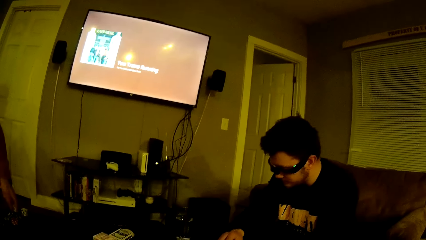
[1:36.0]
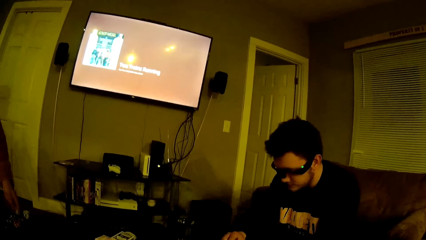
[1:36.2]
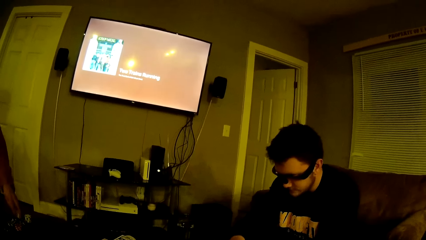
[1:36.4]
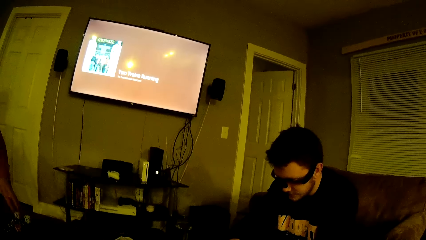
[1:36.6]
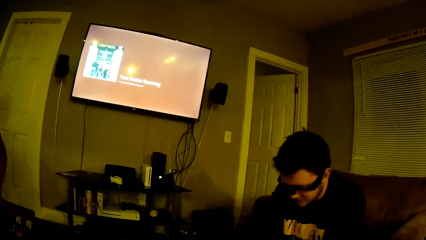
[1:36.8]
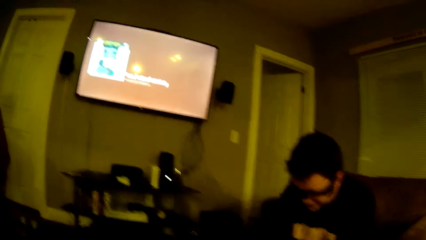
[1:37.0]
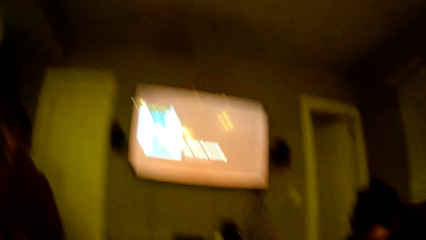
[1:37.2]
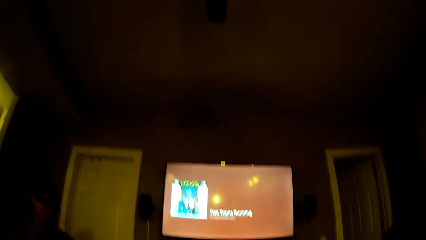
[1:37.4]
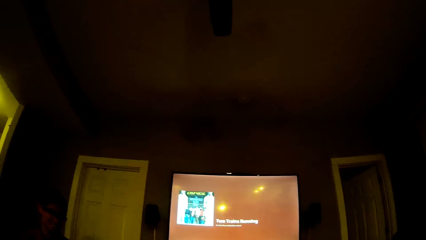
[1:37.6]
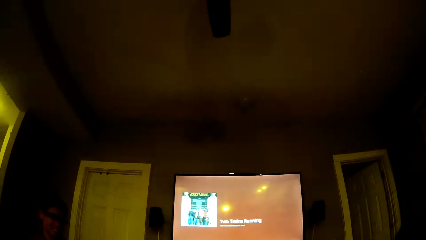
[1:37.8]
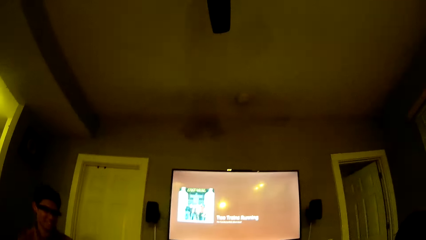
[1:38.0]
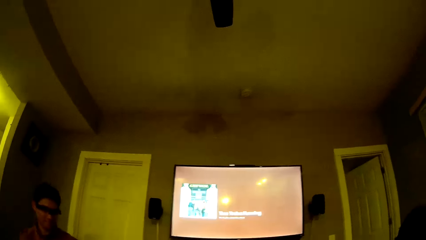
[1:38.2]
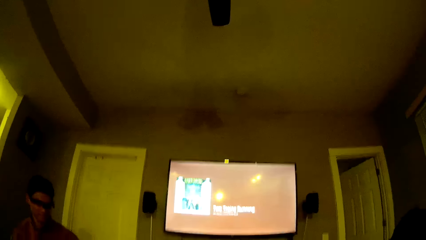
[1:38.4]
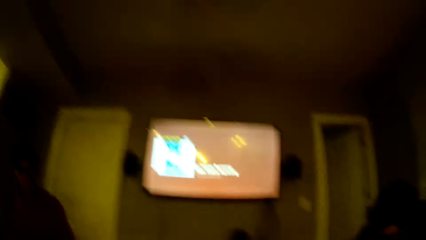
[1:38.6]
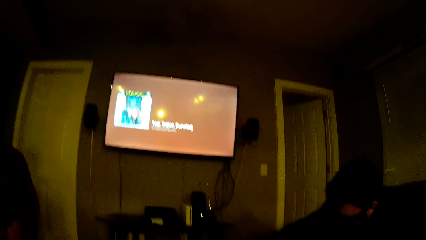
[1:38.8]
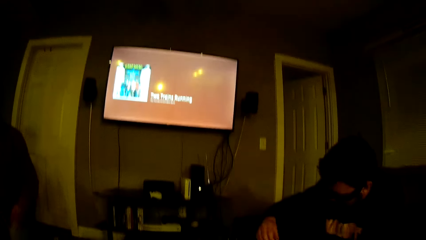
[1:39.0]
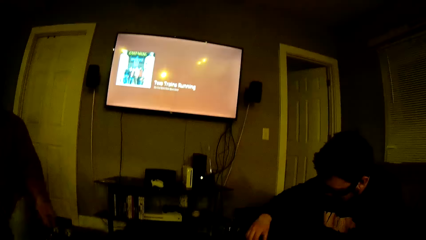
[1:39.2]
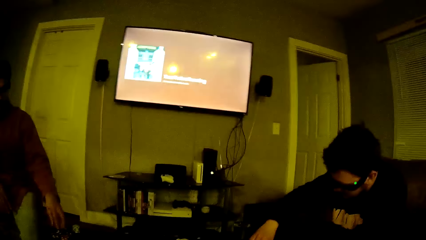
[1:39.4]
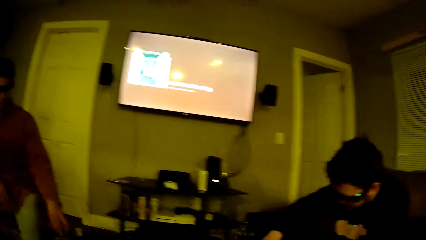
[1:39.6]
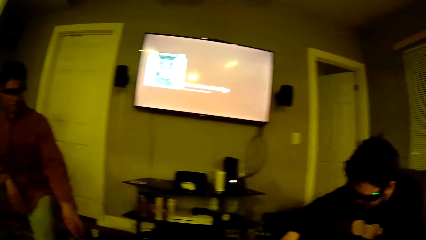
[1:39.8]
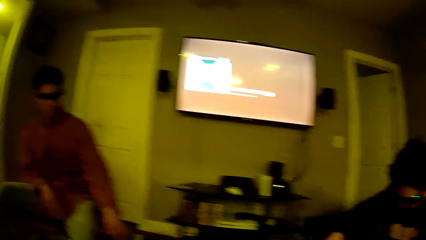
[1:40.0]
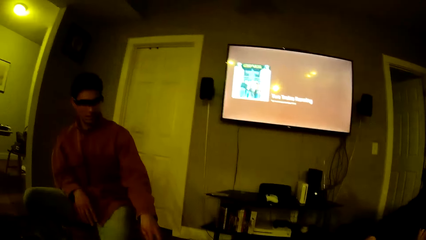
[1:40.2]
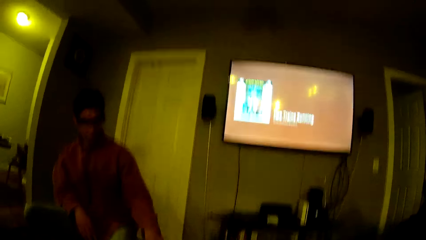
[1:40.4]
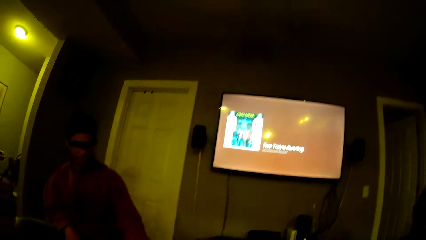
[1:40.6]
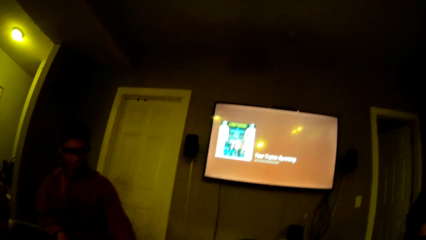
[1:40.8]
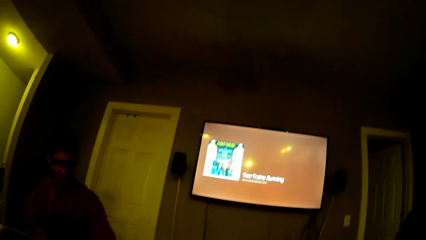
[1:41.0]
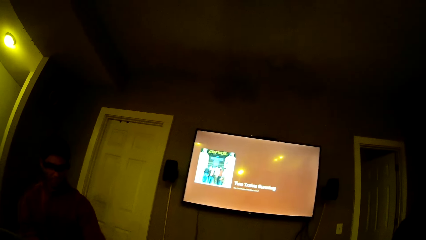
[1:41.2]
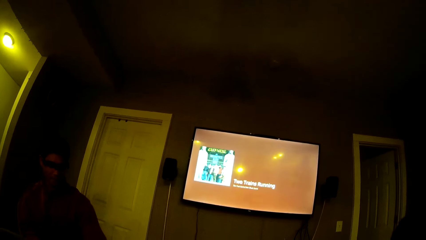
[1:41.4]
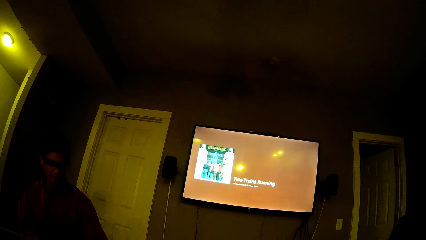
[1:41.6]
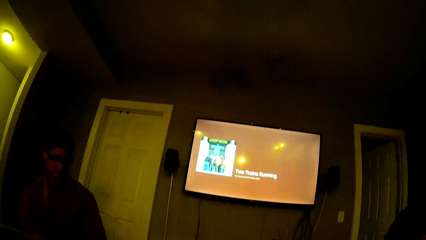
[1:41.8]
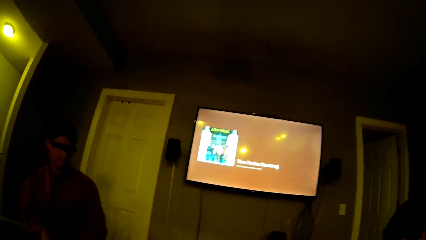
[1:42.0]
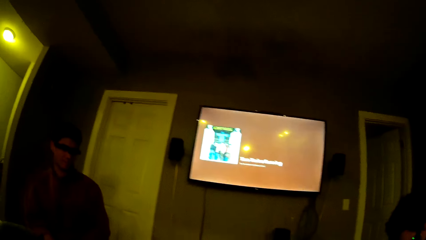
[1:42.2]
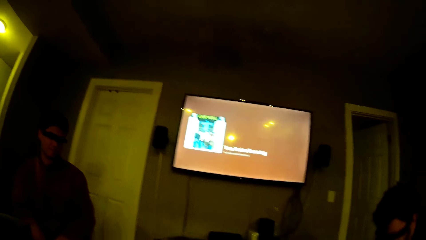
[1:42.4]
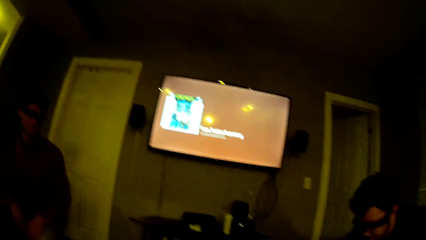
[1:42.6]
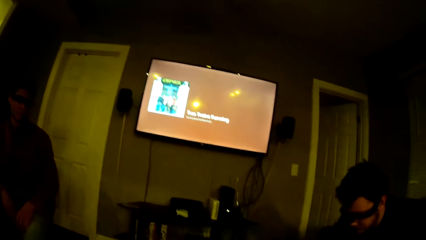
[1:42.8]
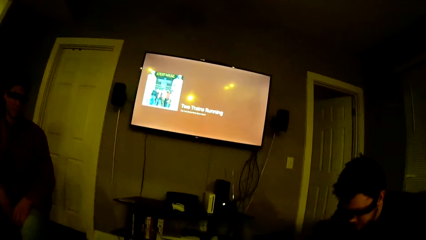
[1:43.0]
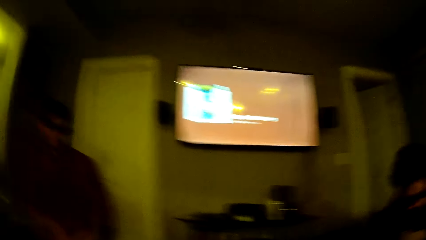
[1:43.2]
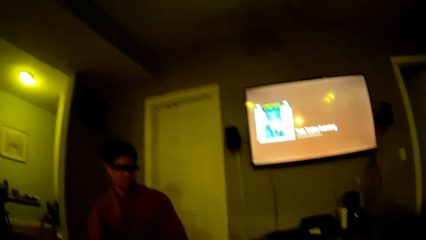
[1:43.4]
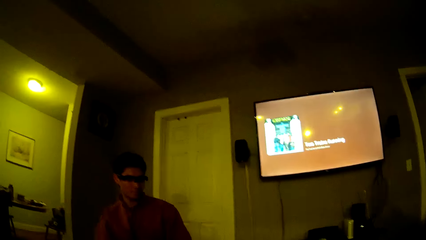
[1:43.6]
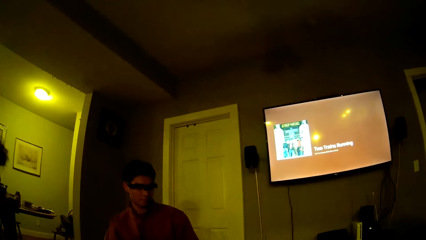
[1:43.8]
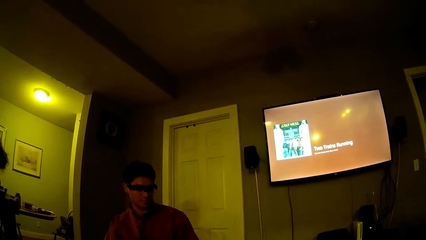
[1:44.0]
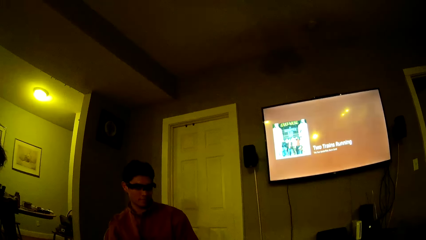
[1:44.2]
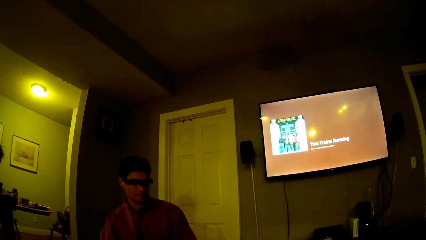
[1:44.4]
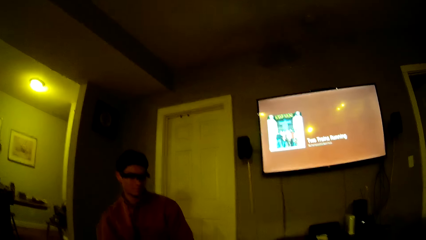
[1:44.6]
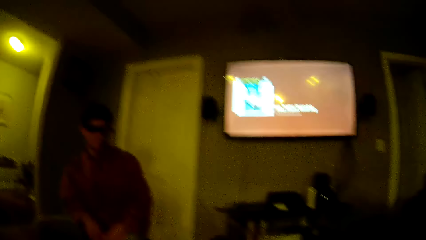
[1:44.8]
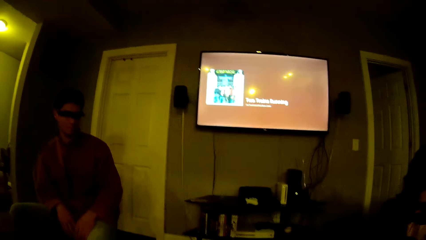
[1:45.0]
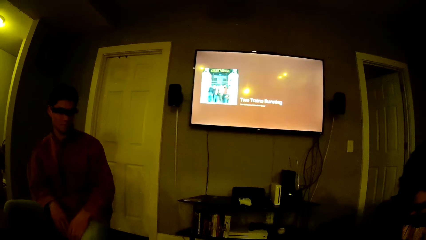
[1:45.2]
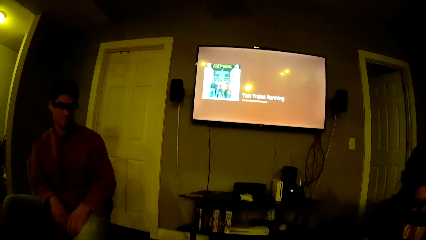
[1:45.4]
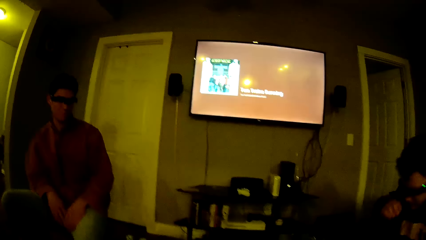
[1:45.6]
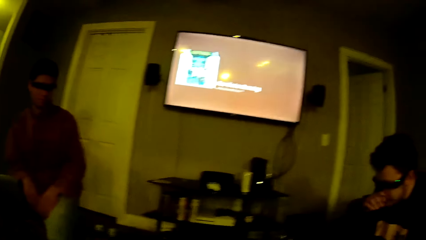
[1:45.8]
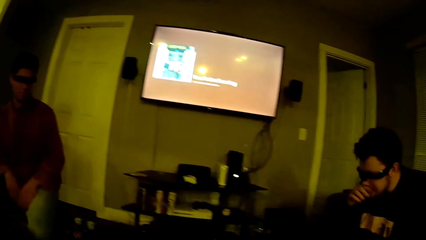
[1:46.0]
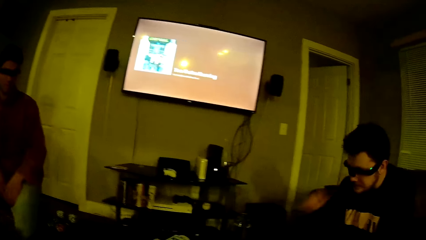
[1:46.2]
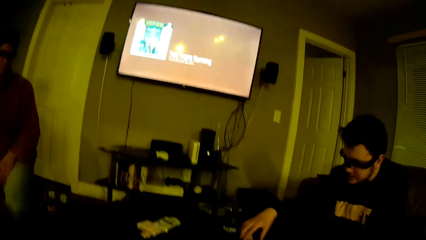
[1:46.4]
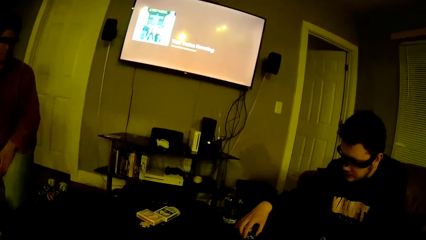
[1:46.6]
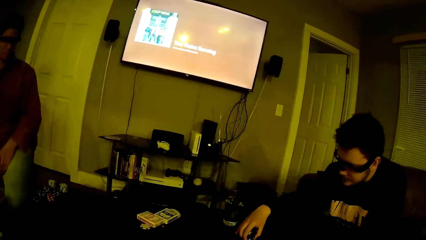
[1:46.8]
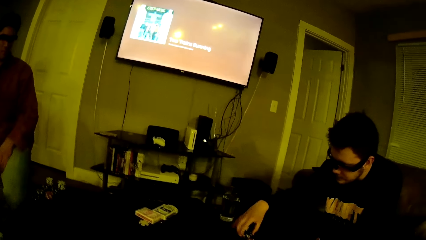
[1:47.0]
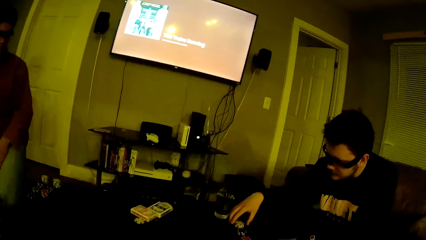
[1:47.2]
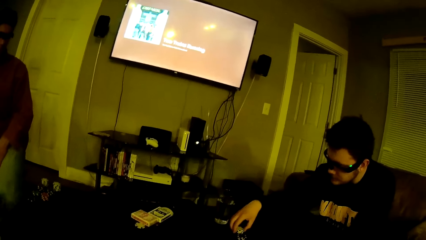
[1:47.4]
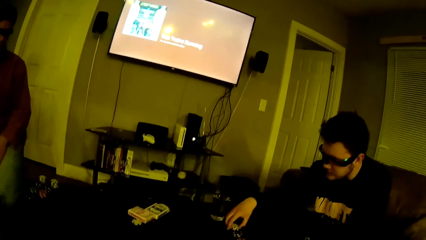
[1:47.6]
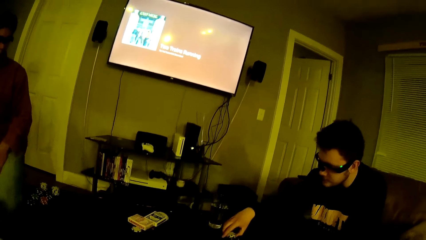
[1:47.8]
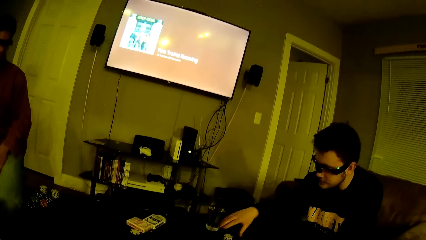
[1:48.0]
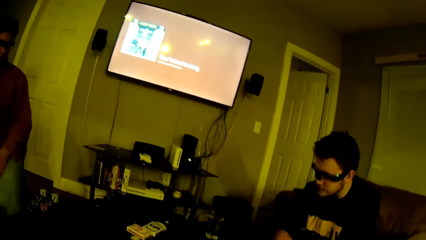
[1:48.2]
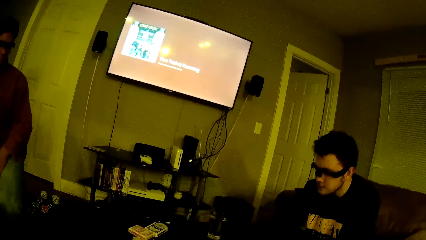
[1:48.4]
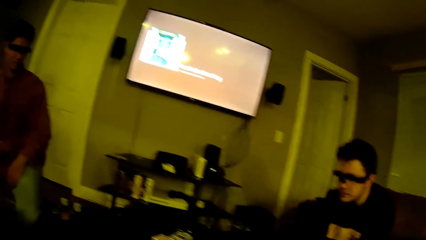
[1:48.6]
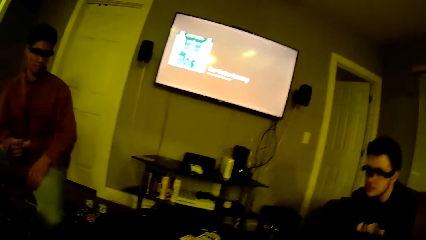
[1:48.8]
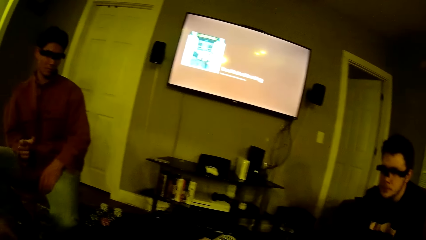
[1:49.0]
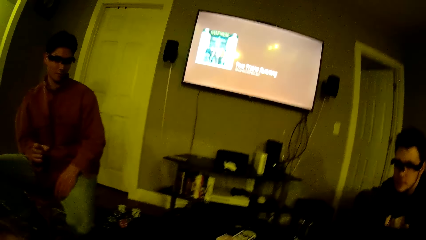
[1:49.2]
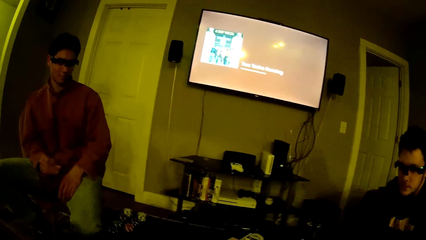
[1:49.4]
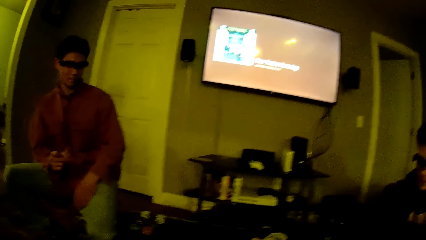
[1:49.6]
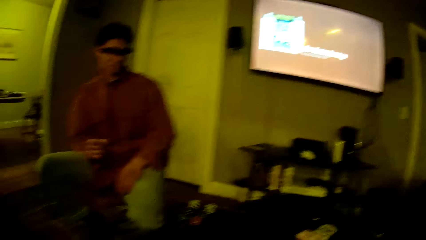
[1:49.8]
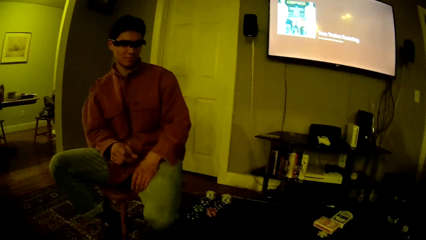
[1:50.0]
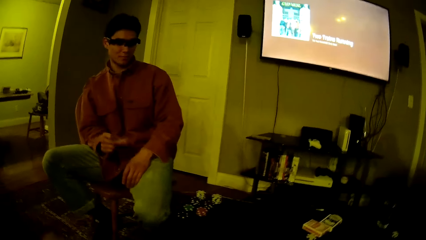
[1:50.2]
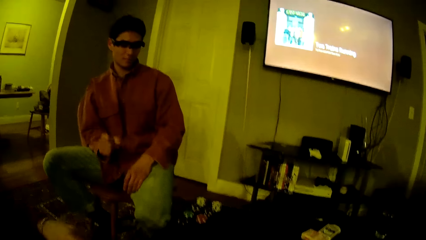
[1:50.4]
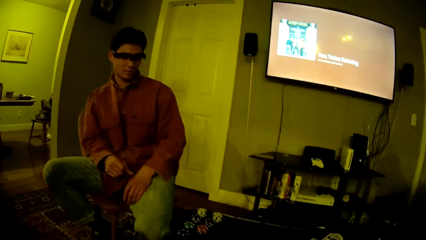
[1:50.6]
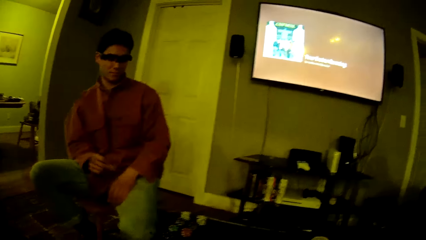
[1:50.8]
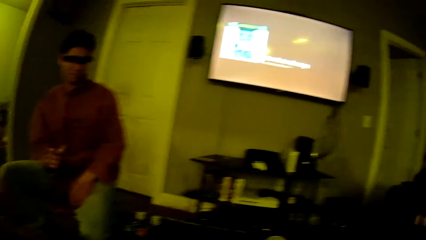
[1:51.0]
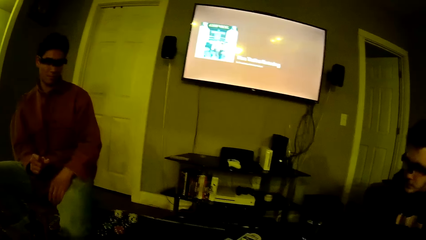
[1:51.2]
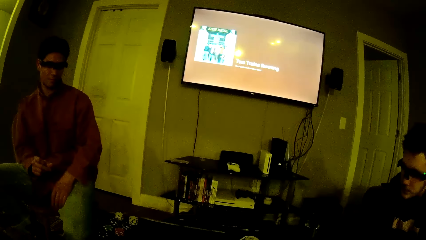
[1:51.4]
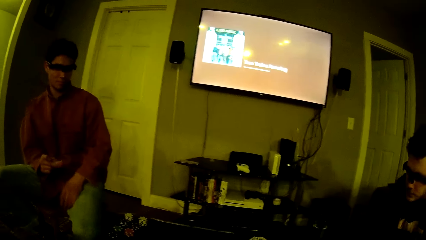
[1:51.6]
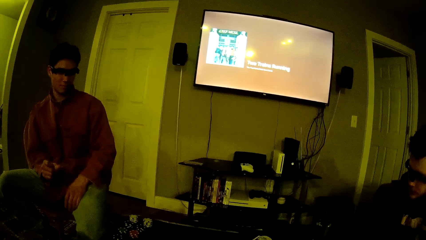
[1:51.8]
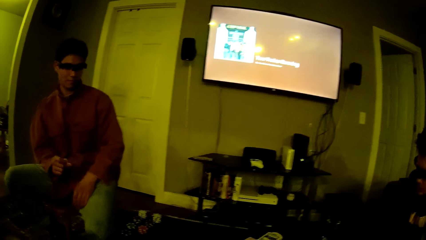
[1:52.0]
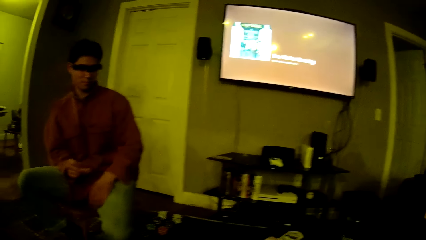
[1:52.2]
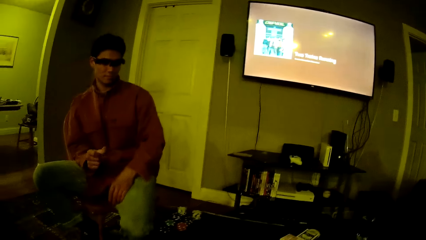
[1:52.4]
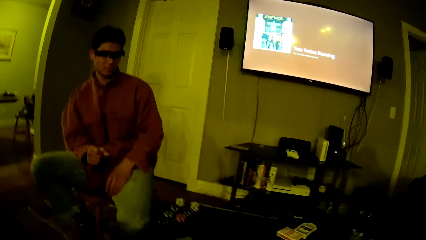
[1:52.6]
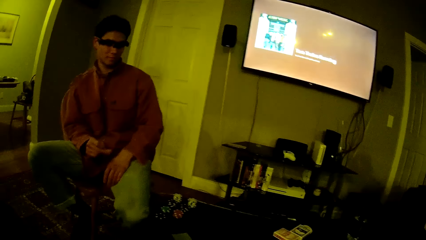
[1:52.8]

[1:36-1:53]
The camera wearer looks around. A man touches his face with his right hand. The man moves his hand and touches the stack of chips on the table with his right hand. Another man snaps his right hand. The other man moves his hand.
